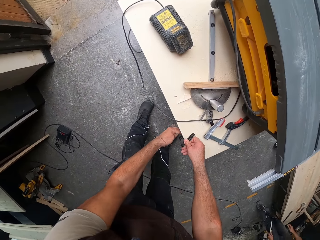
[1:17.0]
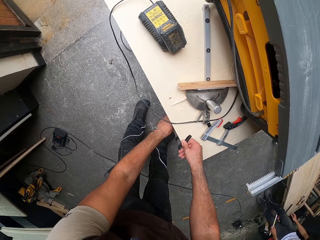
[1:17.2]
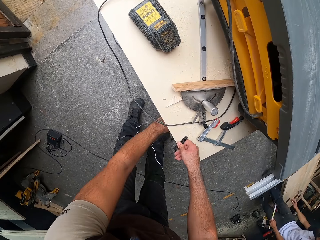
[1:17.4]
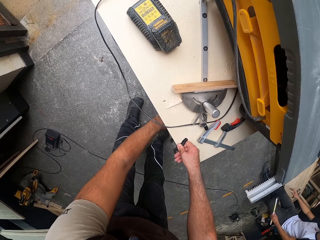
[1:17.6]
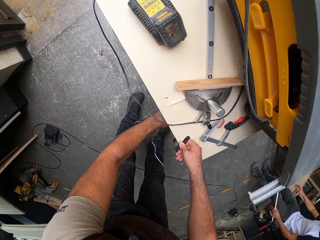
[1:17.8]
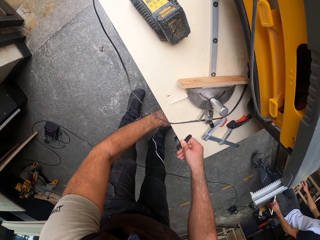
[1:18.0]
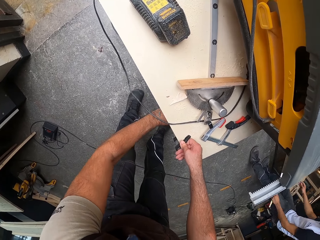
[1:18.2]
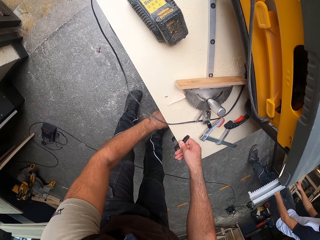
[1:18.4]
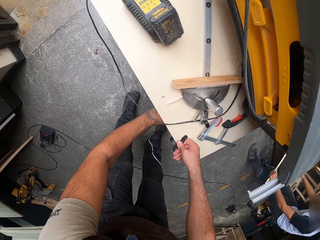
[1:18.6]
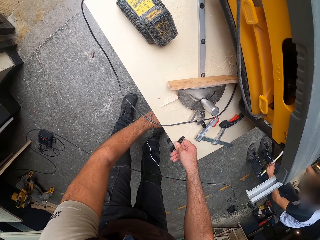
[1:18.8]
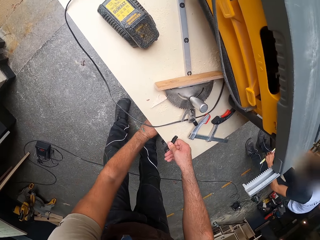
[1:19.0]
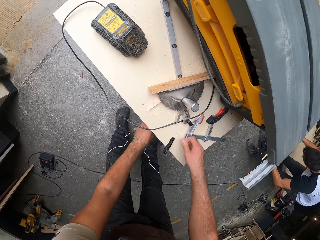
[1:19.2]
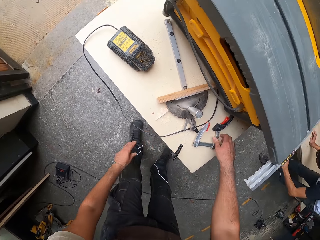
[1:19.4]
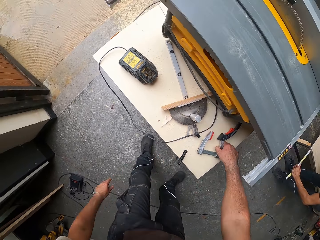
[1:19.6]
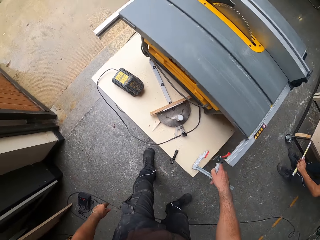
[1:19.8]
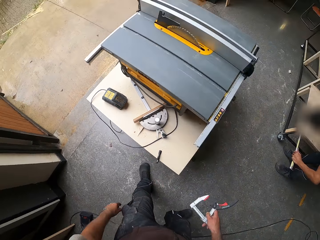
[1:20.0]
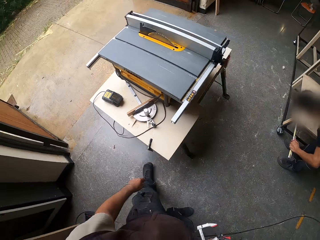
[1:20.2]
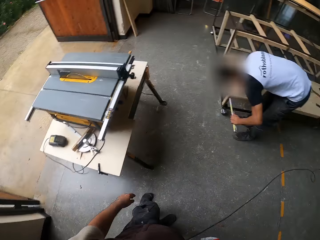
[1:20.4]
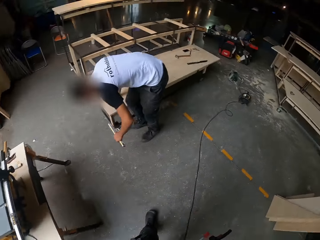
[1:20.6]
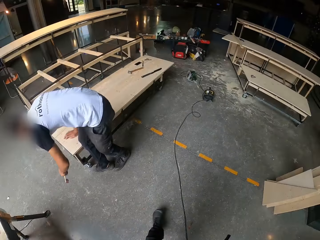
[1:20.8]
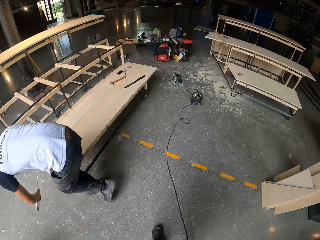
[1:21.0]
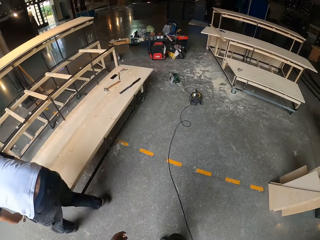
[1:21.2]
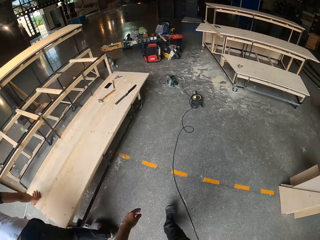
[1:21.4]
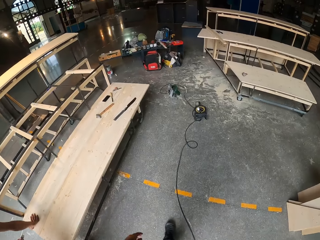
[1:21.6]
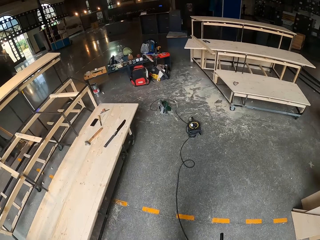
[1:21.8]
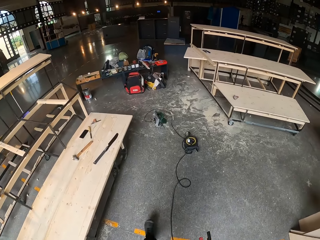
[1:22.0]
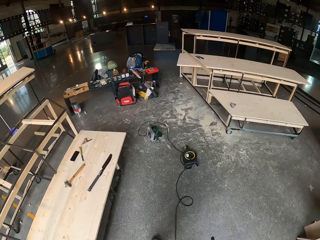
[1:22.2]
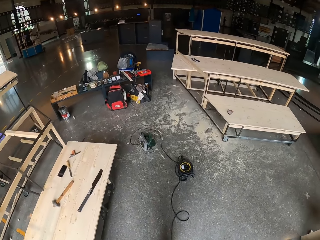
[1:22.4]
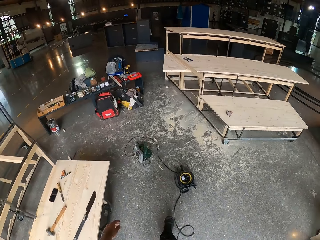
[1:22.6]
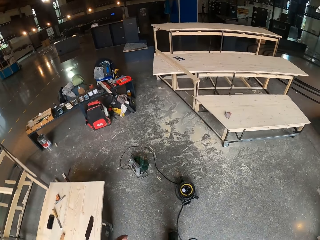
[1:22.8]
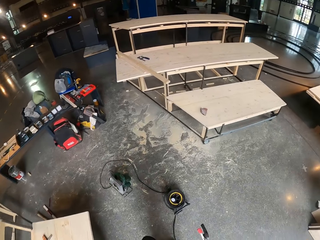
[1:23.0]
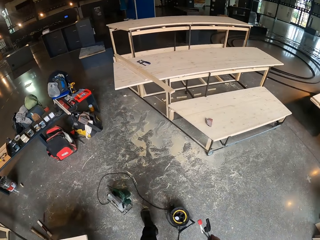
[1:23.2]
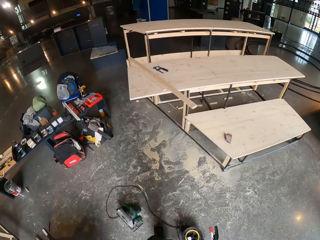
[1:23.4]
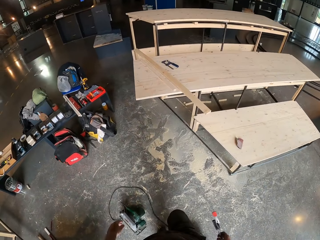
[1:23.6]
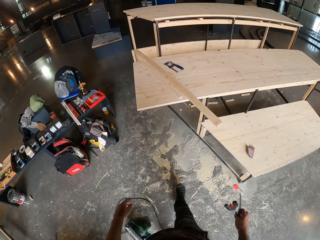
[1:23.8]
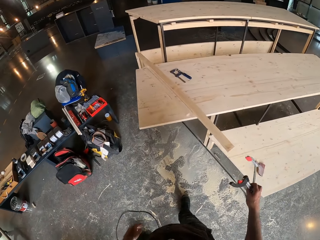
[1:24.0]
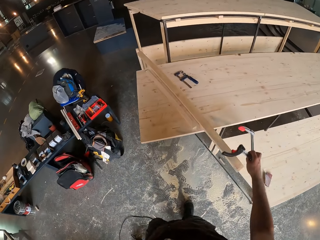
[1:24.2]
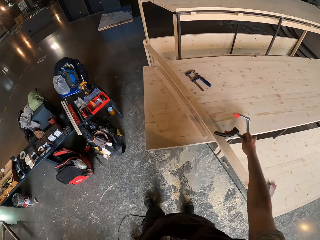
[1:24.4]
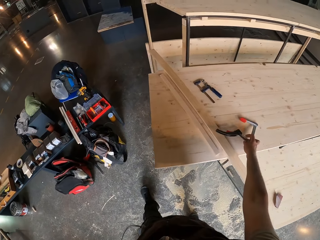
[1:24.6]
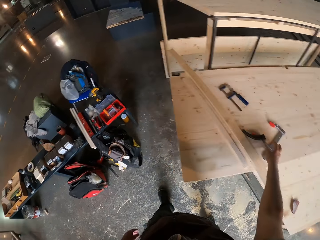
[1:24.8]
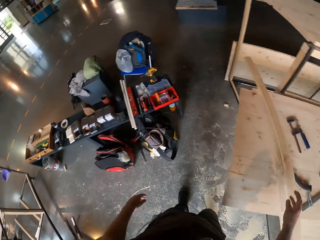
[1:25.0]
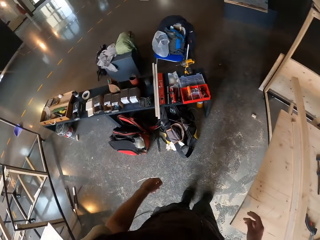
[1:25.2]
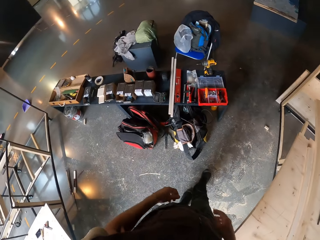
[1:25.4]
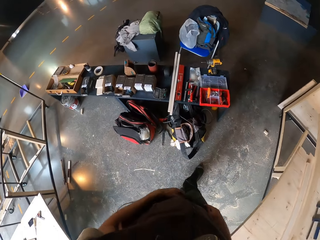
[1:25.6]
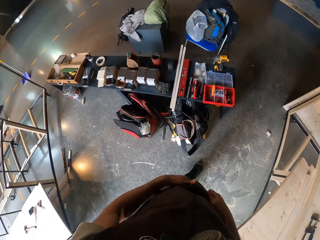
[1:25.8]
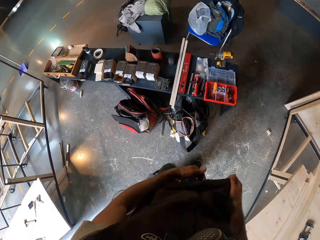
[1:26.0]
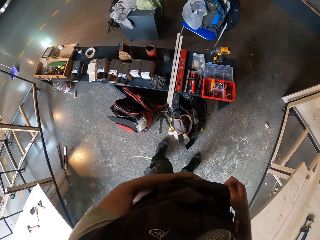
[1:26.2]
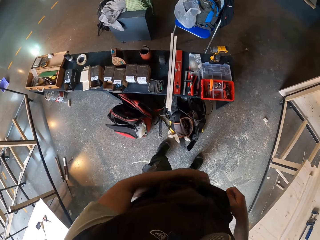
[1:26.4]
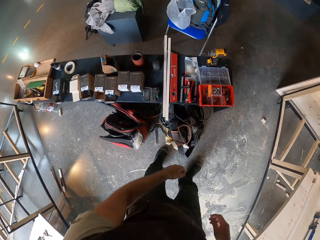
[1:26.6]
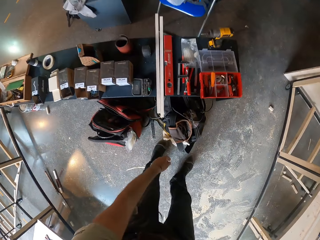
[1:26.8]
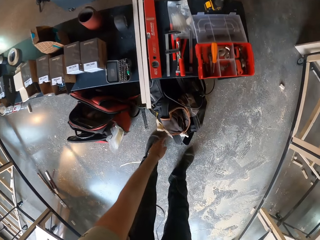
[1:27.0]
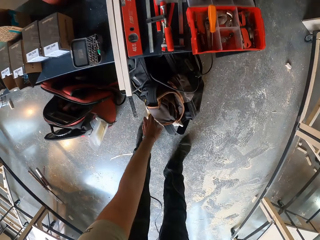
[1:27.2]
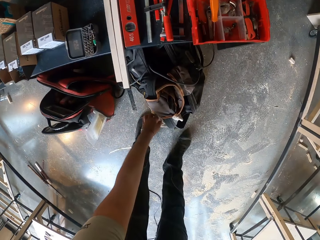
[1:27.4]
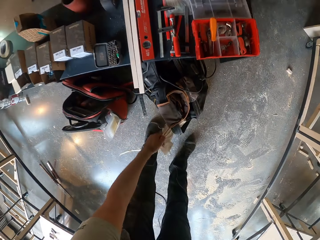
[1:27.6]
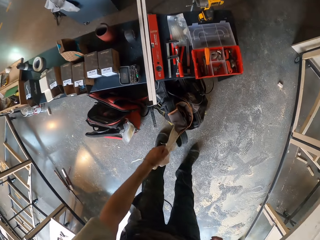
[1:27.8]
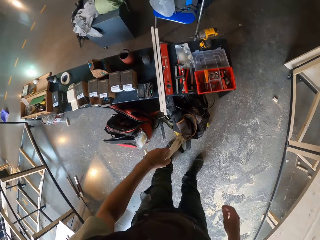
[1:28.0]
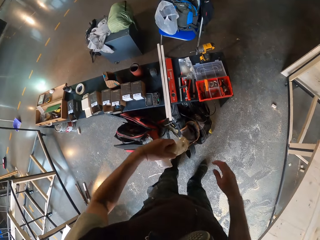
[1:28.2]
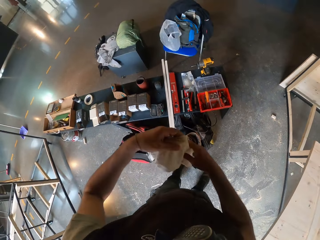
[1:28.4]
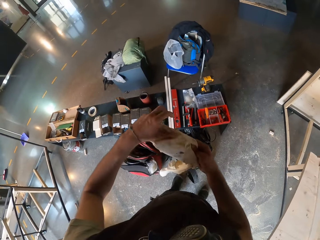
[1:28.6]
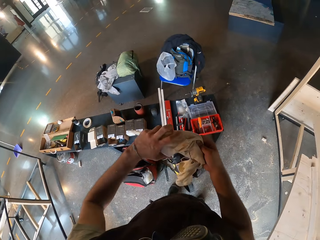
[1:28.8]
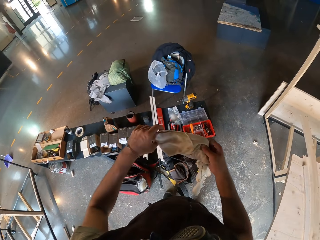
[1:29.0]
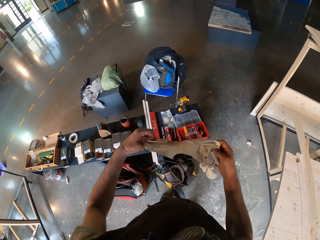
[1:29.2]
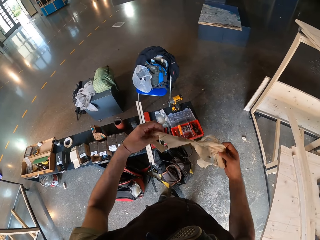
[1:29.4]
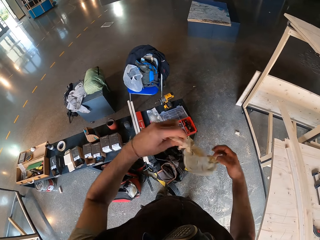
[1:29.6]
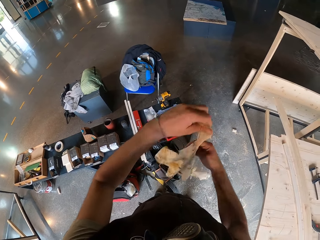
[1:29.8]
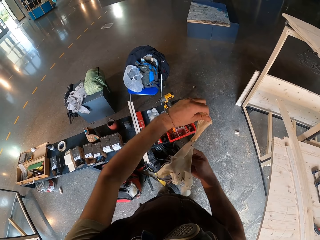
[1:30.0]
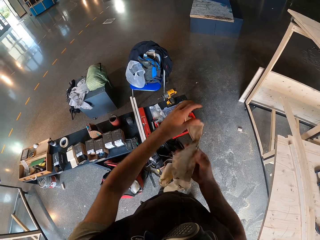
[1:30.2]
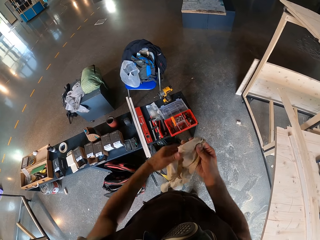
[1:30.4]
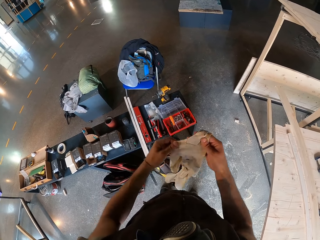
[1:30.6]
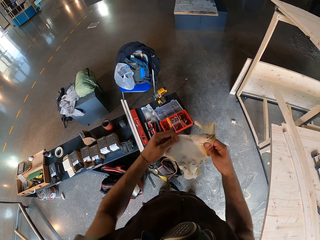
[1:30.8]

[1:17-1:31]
The camera wearer attaches the F-clamp on the table saw with both hands. He adjusts the caliper. A person walks in the workshop. The camera wearer screws the F-clamp to the table saw with his left hand. The person squats in the workshop. The person measures with the ruler on the furniture with both hands. The camera wearer walks across the workshop. He drops the F-clamp on the furniture with his right hand. He walks in the workshop. He pulls his shirt with both hands. He adjusts the garment. He pulls a napkin or rag from a bag with his left hand. He adjusts the rag. He stretches out the napkin with both hands.

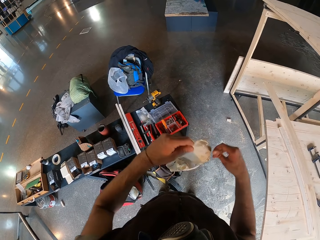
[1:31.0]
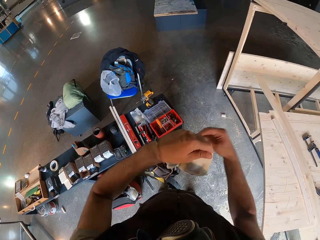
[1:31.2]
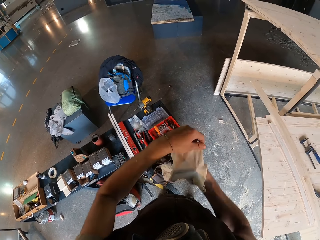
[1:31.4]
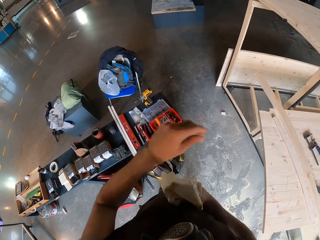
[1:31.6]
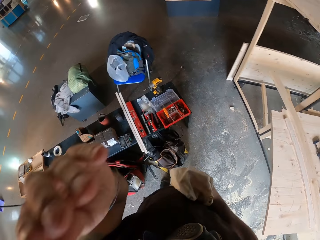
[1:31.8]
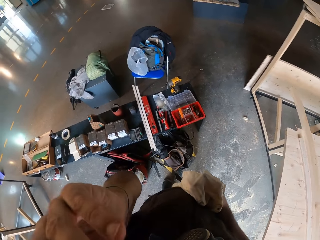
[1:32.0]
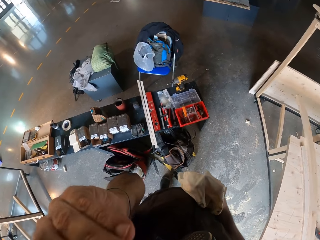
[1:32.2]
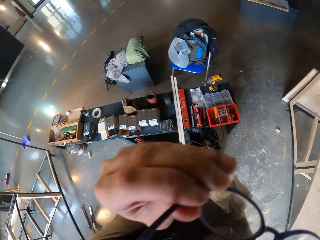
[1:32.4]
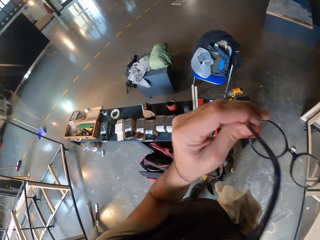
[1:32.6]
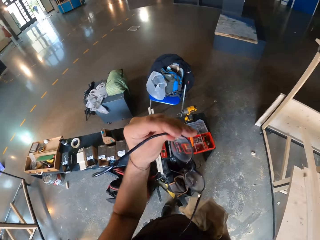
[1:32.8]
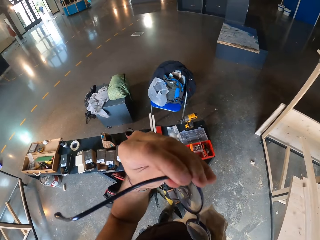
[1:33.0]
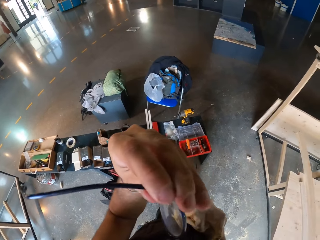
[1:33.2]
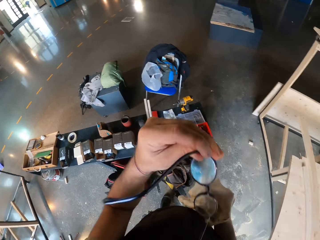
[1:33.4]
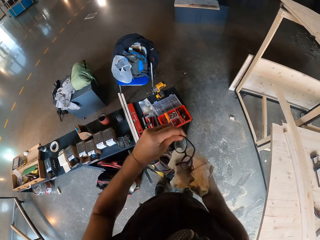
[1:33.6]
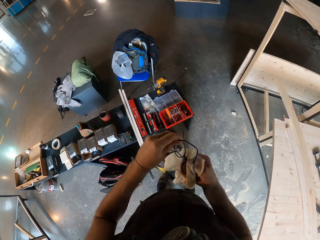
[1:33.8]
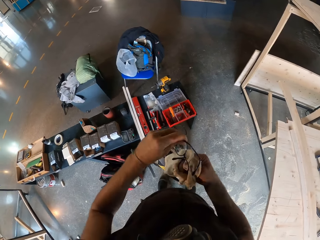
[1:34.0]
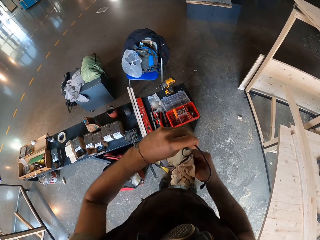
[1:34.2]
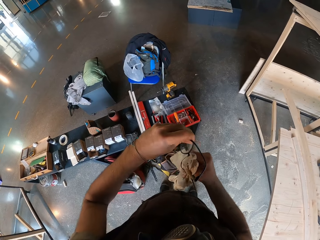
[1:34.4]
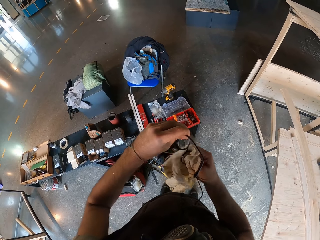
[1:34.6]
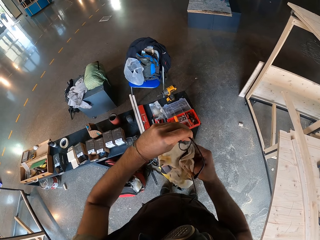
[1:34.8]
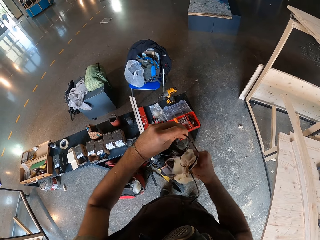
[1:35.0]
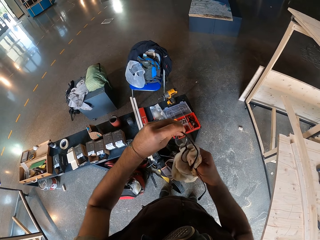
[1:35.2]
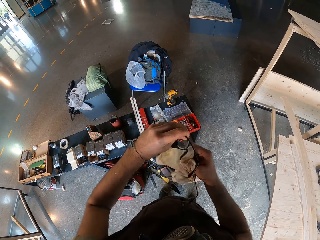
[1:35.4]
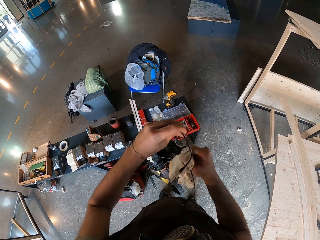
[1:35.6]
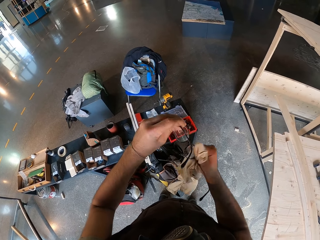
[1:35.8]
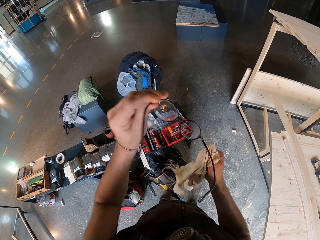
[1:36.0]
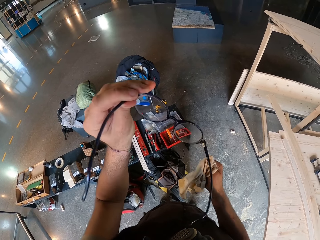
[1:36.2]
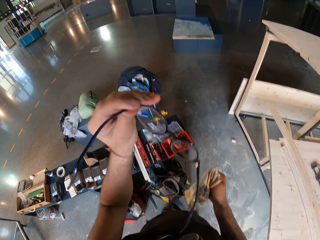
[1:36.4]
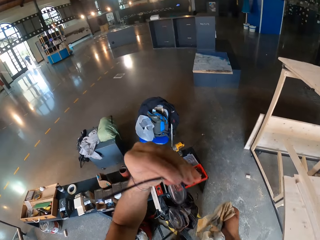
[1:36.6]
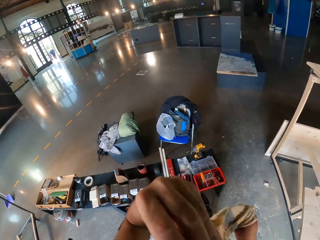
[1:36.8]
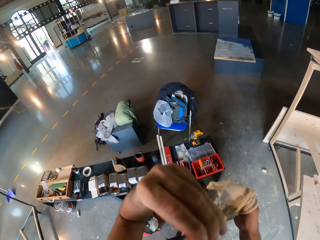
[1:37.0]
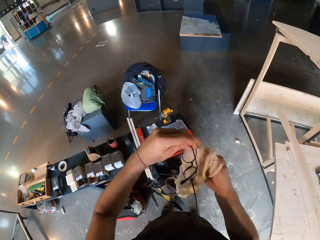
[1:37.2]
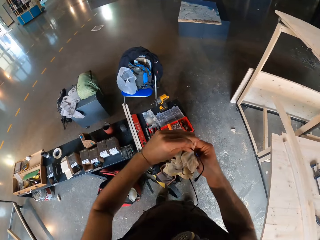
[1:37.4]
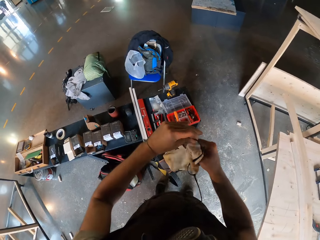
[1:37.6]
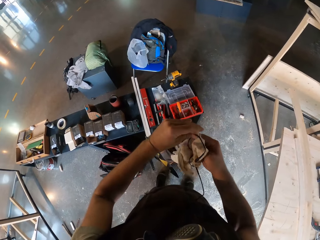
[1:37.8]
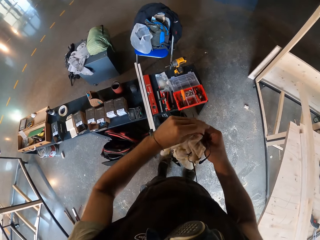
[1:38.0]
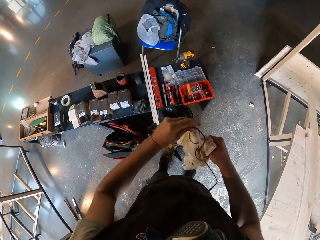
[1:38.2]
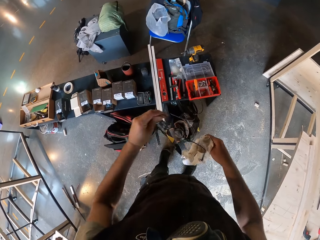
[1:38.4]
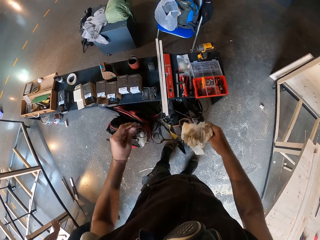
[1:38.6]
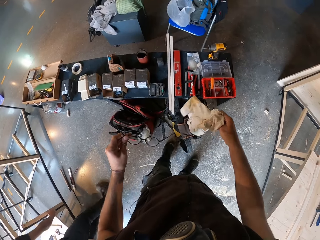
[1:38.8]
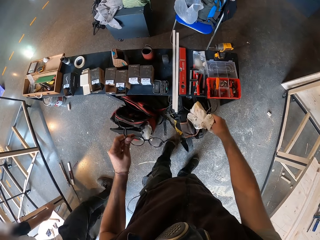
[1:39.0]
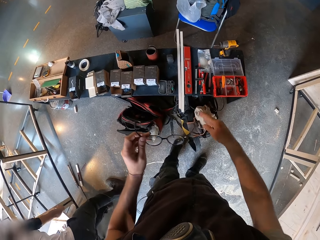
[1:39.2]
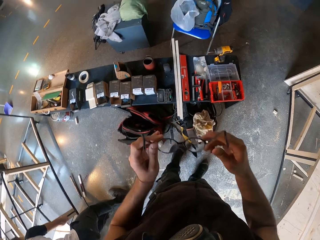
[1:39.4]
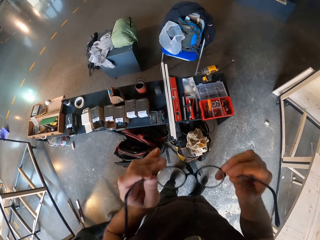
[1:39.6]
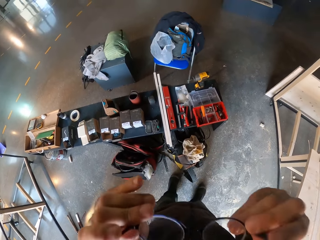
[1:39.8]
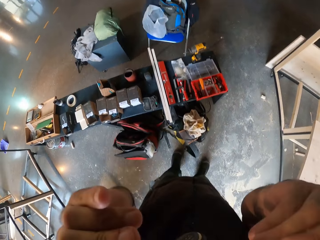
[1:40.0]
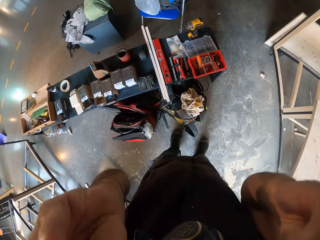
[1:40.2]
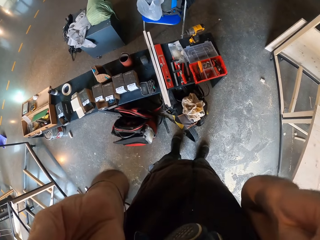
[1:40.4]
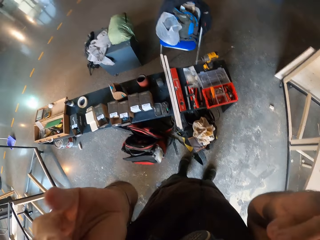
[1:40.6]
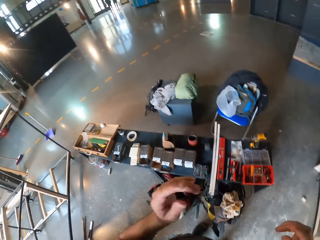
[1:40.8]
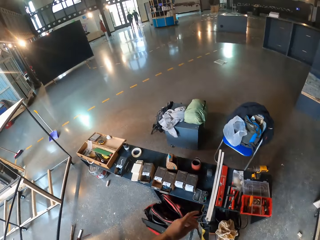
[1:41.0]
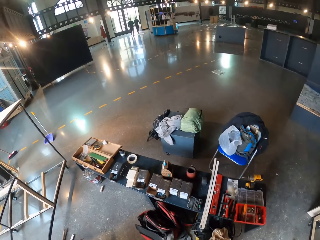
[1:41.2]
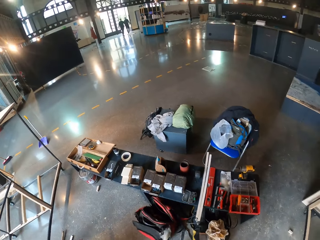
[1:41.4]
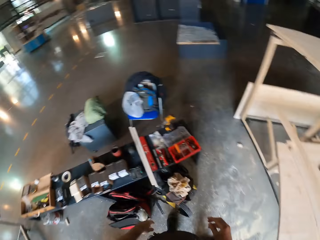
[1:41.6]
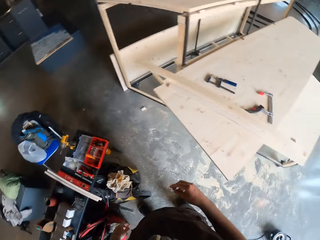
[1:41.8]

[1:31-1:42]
The camera wearer raises his left hand. He pulls out the glasses from his face with his left hand. He cleans the glasses with the napkin in his right hand. He raises the glasses with his left hand. He observes the glasses. He cleans the glasses with the napkin in his right hand. He throws the napkin on the bag with his right hand. He raises the glasses with both hands. He puts on the glasses.
